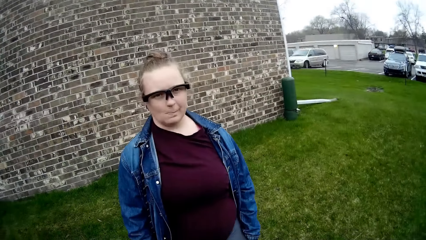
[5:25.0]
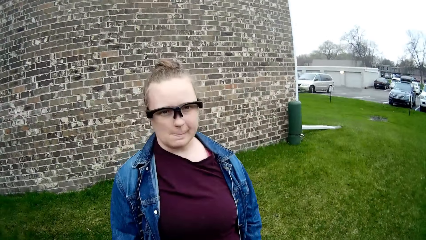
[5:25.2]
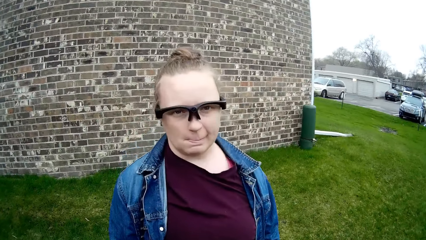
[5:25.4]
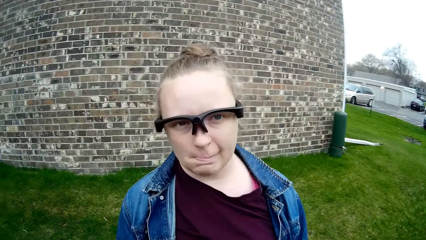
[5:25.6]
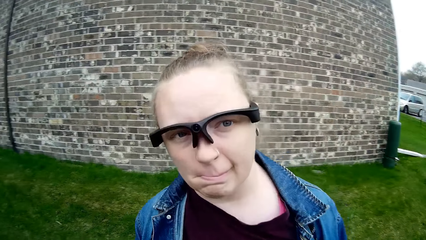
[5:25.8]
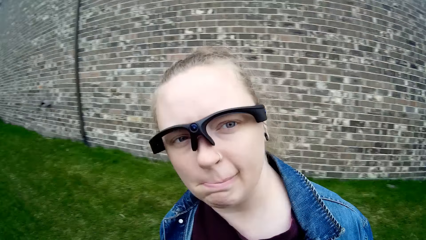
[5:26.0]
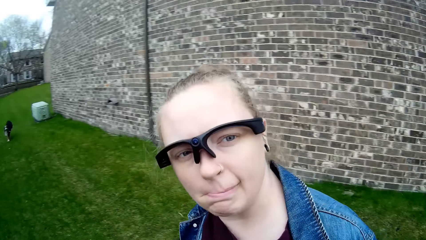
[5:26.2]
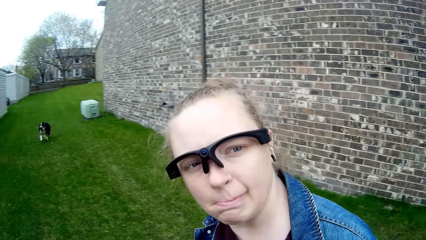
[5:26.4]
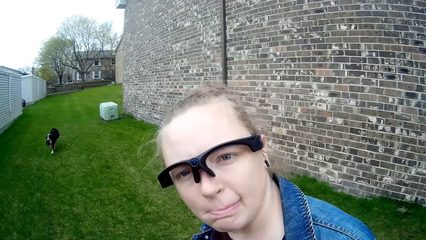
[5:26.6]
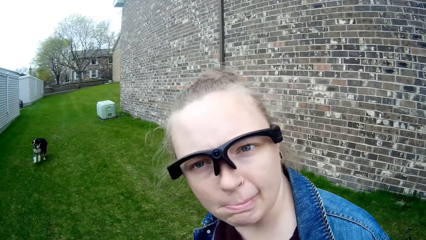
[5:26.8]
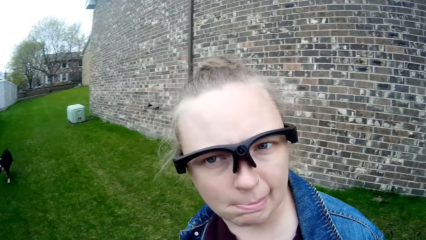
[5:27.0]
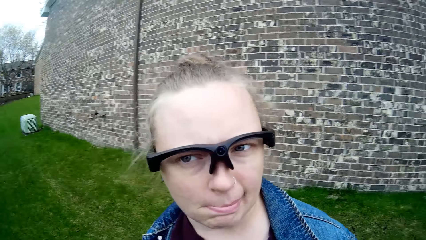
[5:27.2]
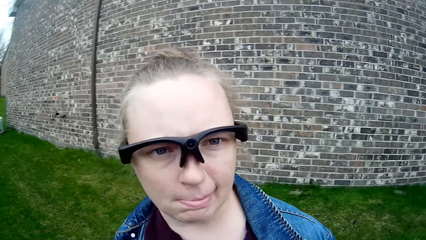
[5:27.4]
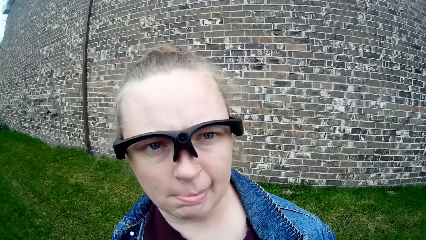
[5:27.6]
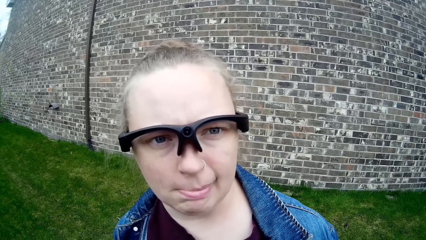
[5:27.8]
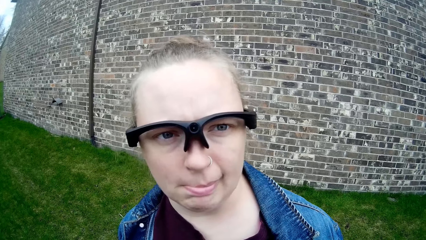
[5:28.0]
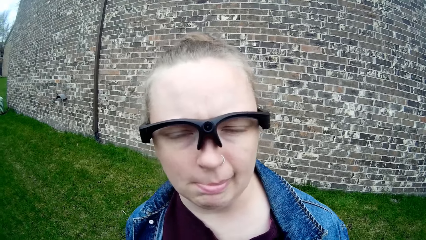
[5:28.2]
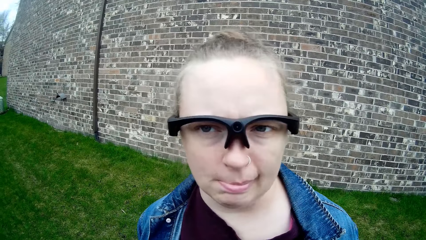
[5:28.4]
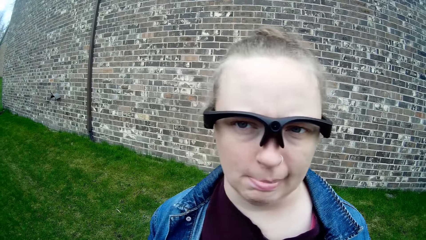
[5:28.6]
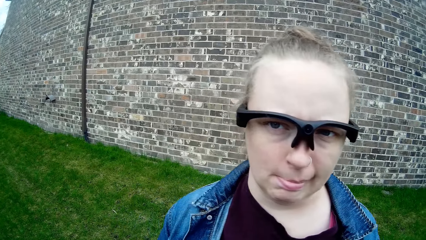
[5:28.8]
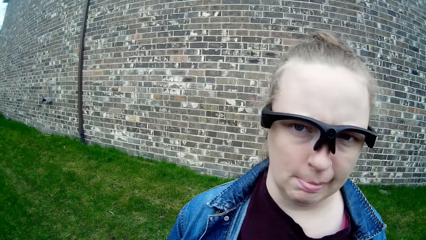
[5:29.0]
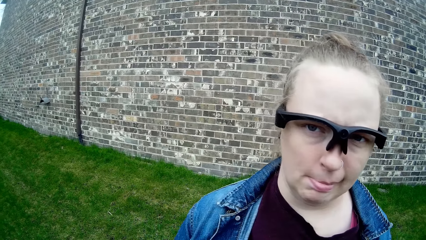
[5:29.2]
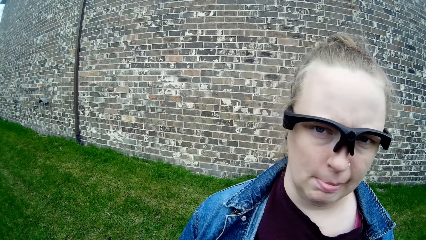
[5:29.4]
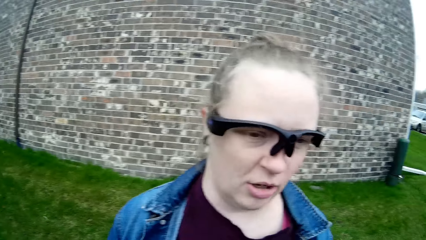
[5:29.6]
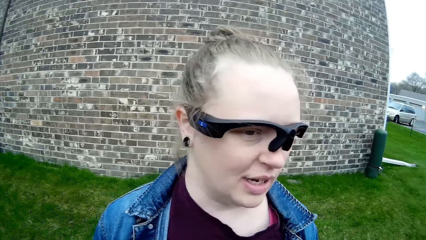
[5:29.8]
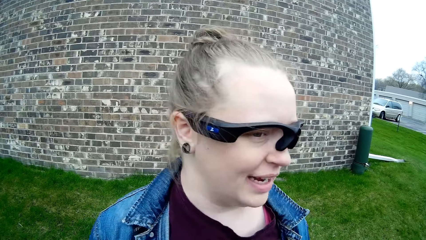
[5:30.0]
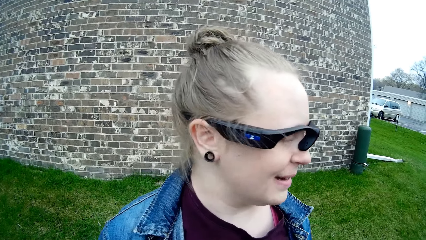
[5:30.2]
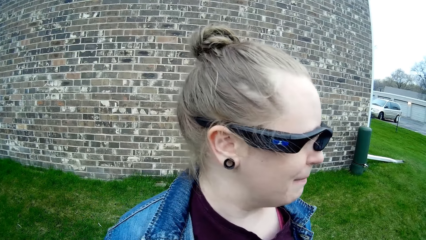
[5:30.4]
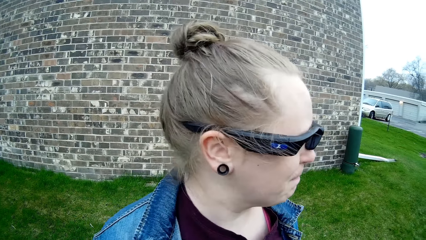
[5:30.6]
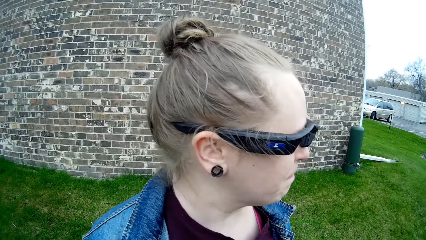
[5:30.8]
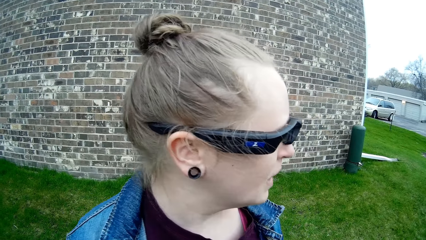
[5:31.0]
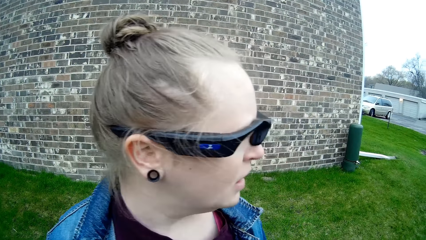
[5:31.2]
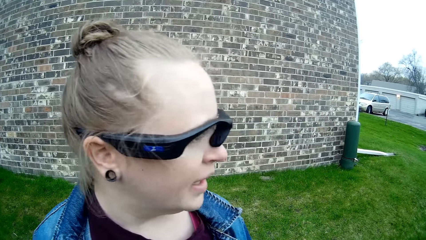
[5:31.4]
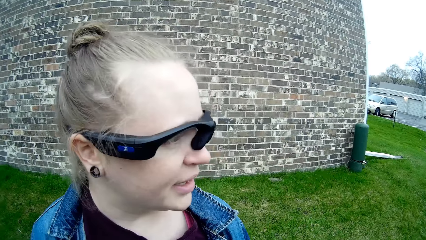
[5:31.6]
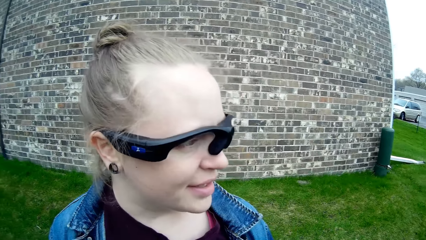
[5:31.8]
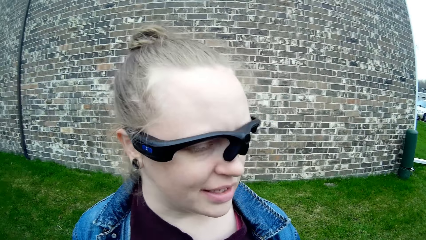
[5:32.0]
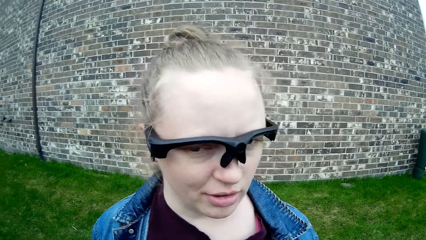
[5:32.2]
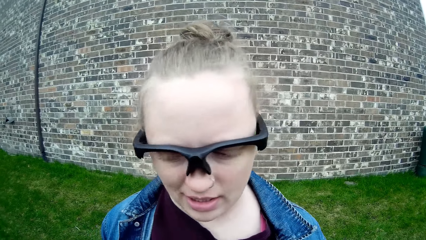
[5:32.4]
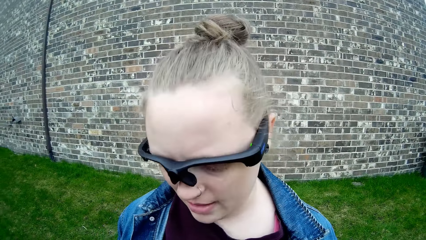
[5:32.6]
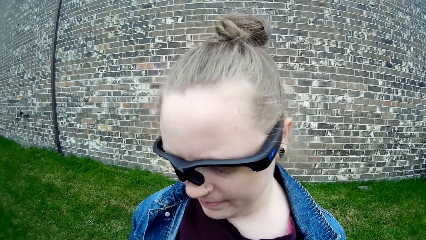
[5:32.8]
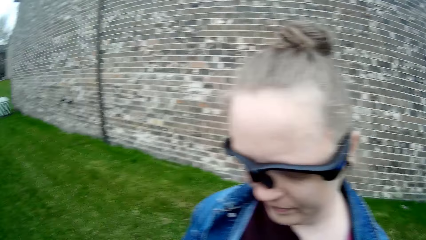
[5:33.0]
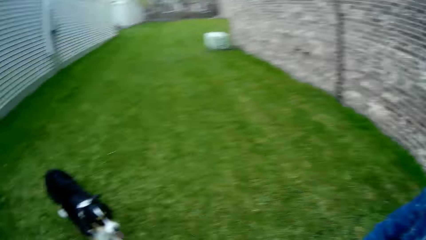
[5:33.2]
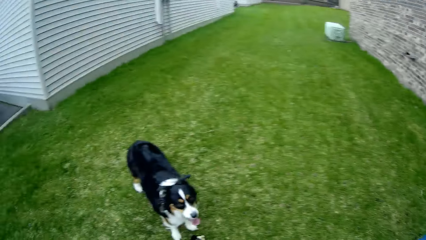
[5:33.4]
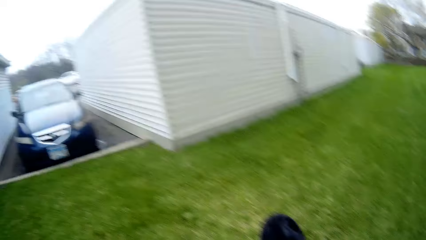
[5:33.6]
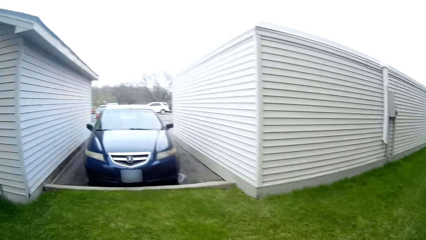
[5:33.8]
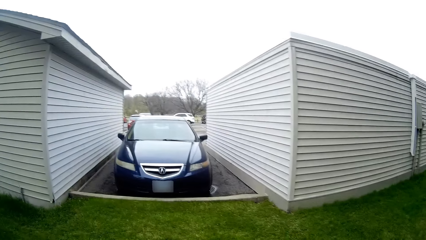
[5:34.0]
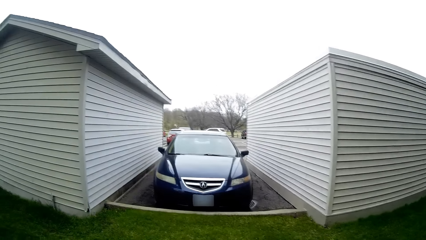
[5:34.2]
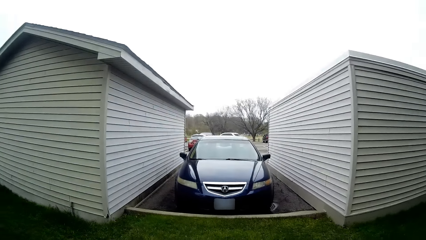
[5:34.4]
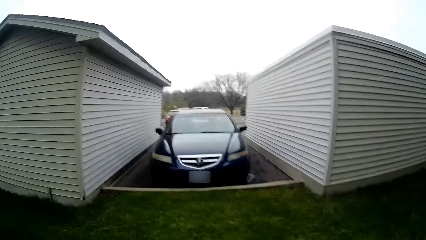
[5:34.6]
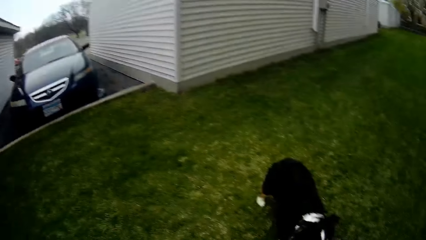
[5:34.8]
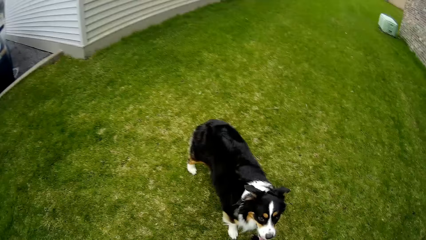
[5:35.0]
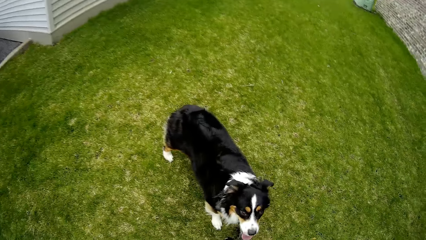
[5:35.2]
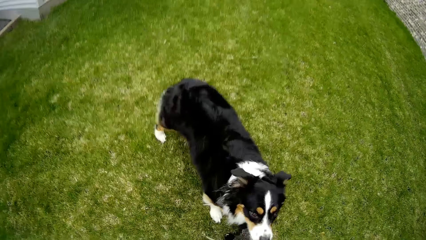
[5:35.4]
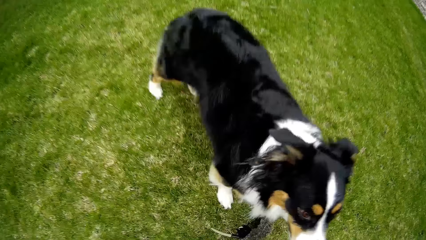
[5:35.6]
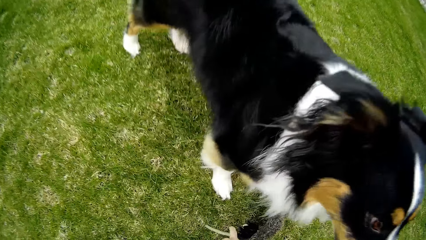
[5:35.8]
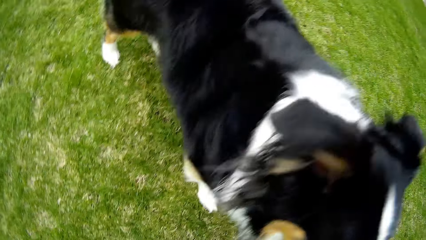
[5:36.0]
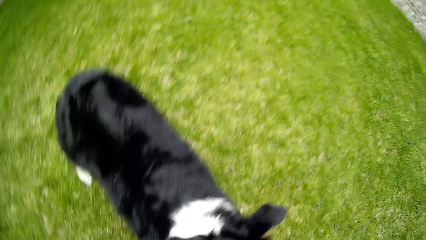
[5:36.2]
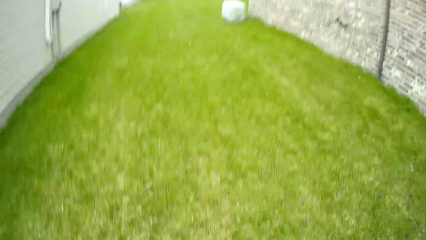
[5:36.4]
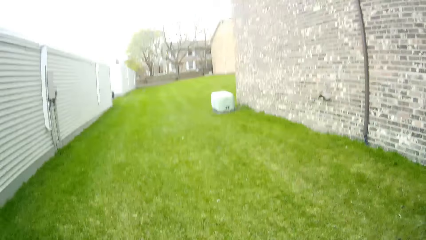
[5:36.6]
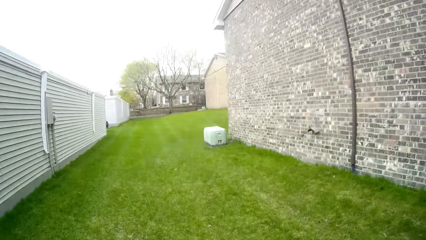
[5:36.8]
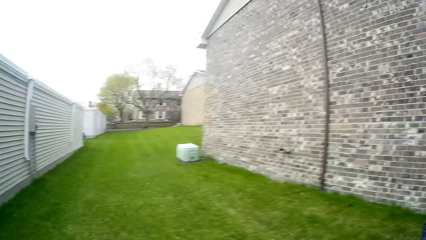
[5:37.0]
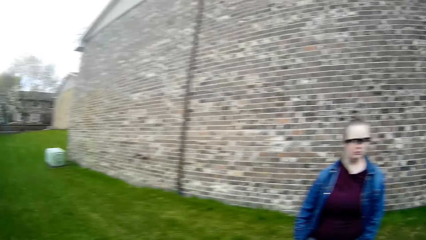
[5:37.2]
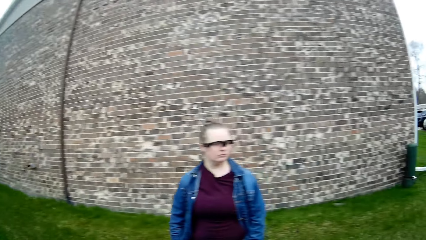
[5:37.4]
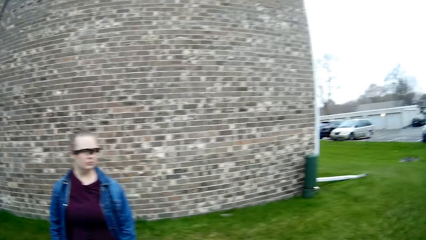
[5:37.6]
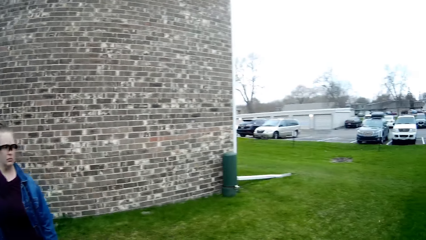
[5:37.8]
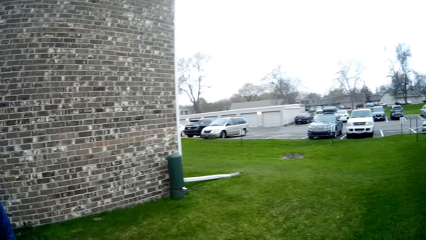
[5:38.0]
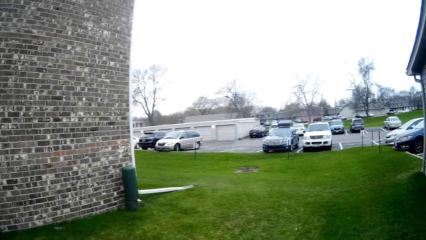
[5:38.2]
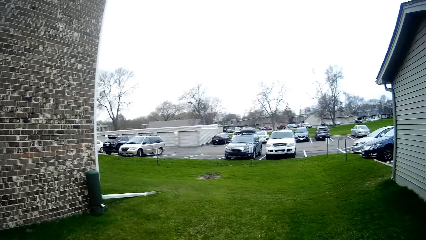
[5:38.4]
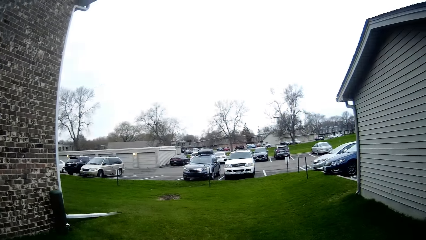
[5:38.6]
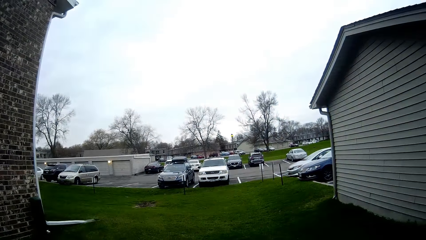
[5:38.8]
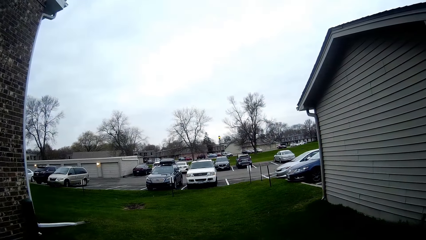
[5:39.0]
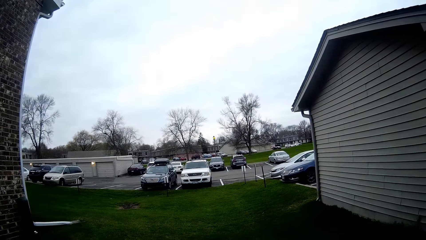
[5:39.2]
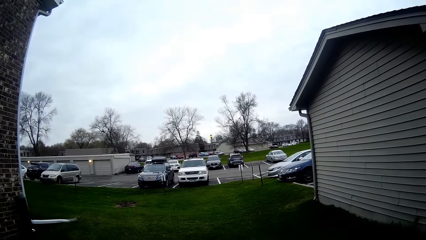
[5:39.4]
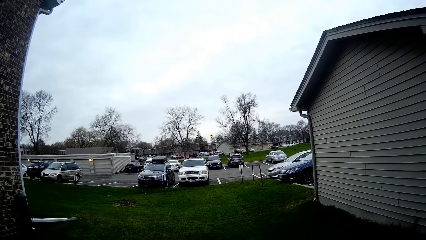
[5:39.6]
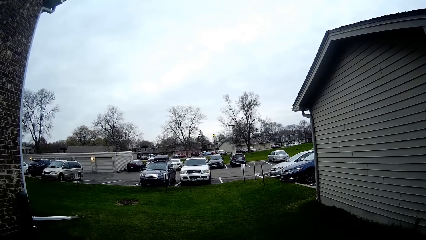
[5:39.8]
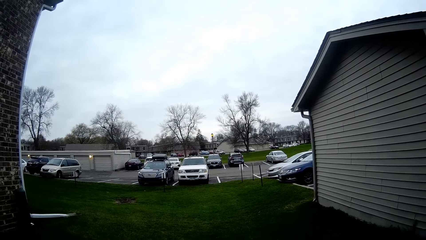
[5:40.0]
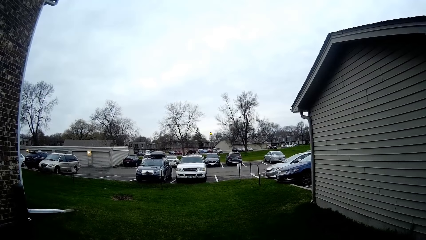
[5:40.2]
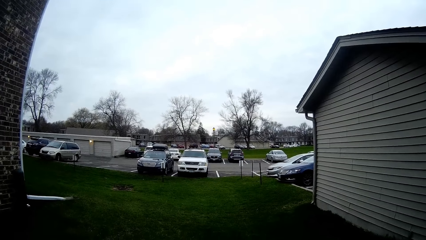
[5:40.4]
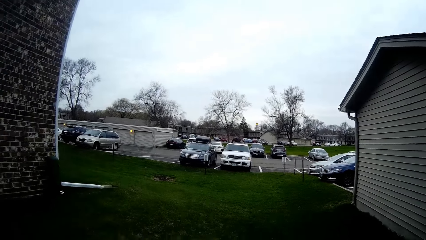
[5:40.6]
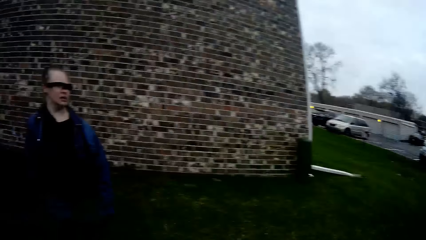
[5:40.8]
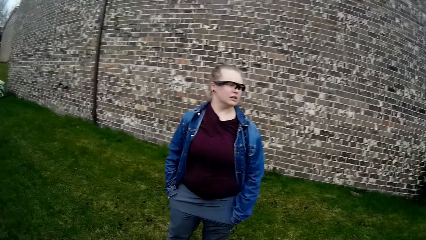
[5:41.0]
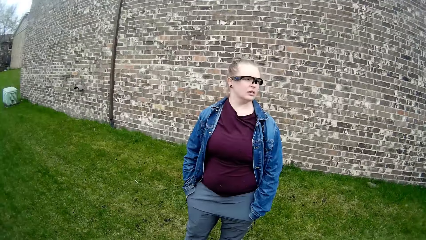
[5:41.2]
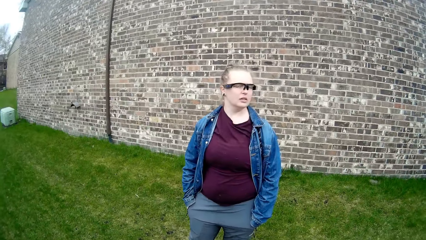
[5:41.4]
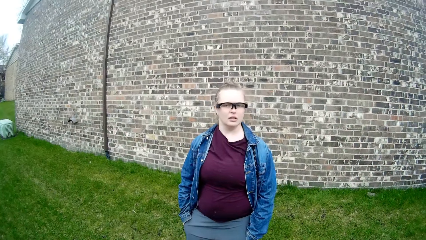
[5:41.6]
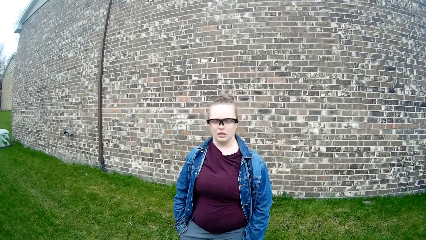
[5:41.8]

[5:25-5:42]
The camera wearer picks up the dog toy from the ground with his right hand.
